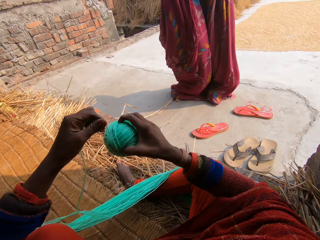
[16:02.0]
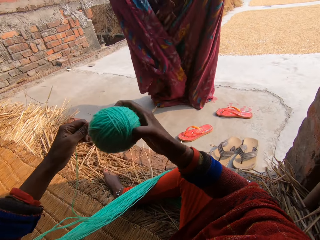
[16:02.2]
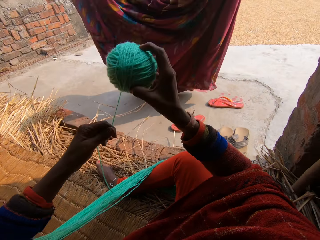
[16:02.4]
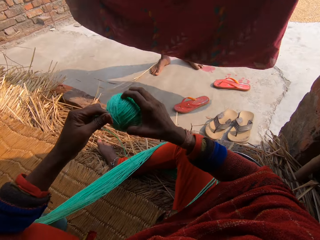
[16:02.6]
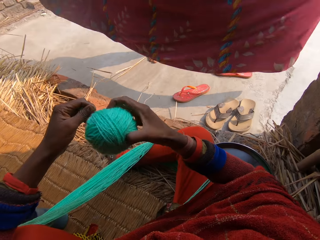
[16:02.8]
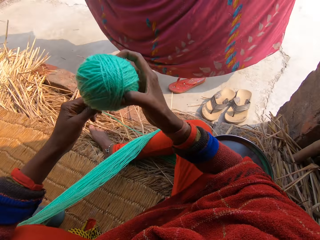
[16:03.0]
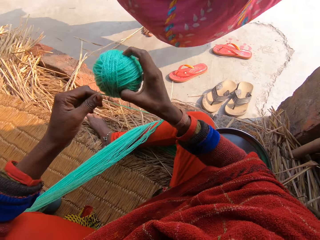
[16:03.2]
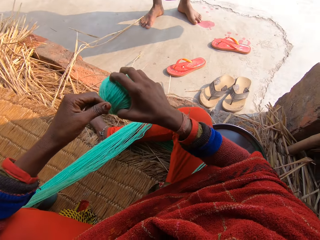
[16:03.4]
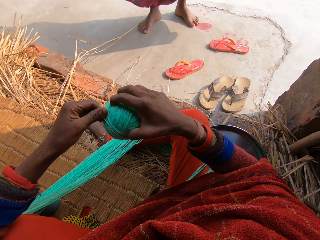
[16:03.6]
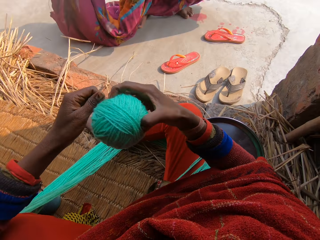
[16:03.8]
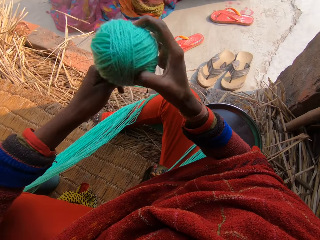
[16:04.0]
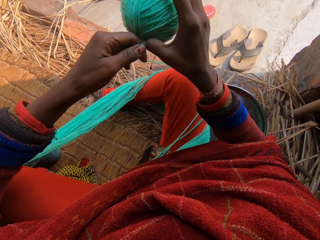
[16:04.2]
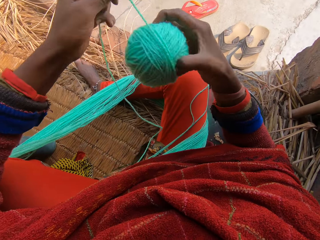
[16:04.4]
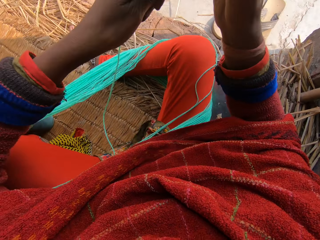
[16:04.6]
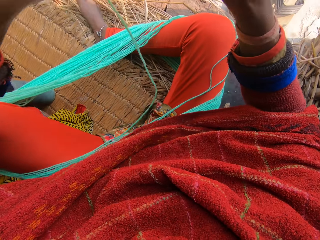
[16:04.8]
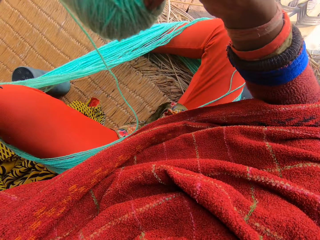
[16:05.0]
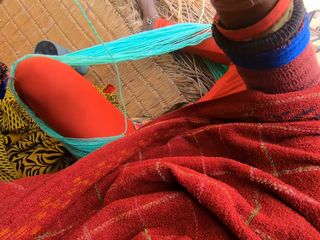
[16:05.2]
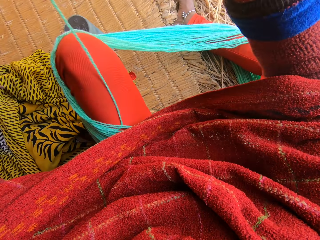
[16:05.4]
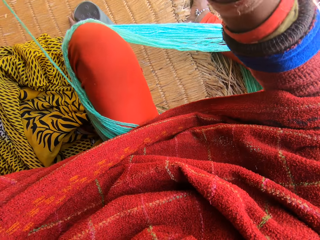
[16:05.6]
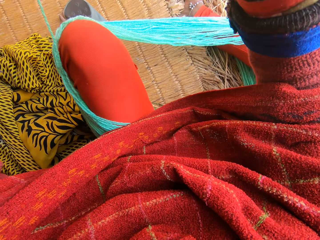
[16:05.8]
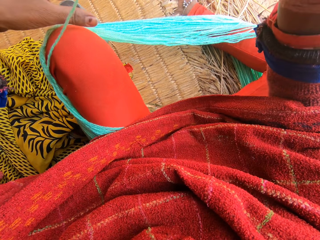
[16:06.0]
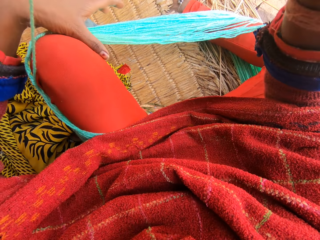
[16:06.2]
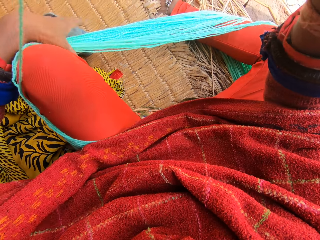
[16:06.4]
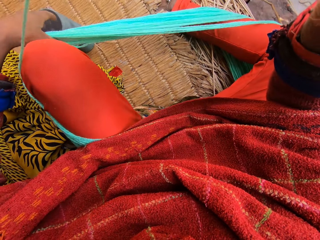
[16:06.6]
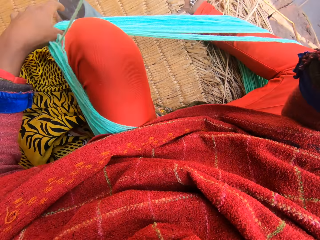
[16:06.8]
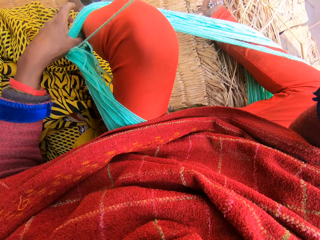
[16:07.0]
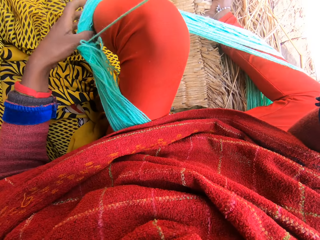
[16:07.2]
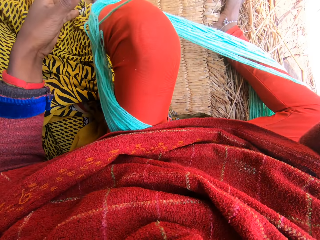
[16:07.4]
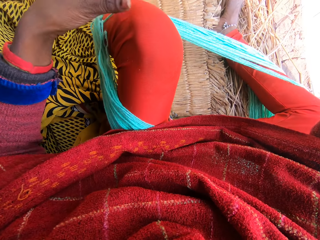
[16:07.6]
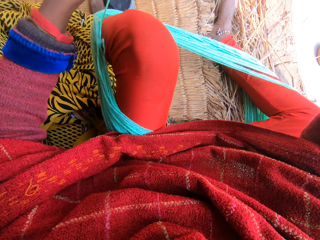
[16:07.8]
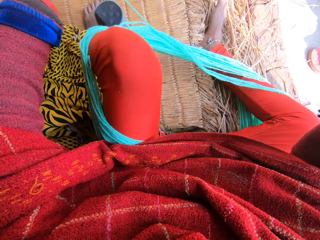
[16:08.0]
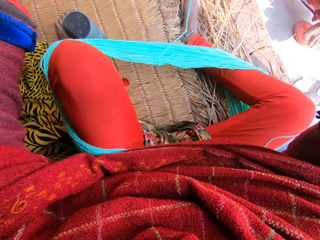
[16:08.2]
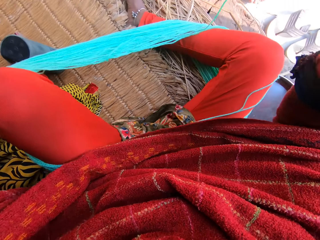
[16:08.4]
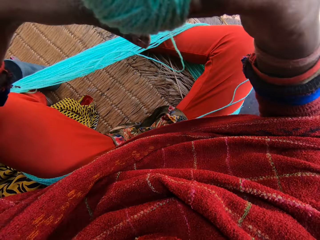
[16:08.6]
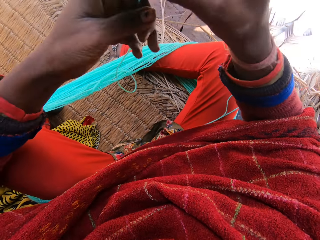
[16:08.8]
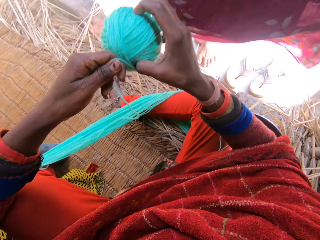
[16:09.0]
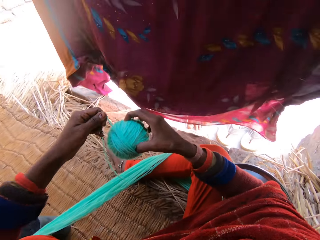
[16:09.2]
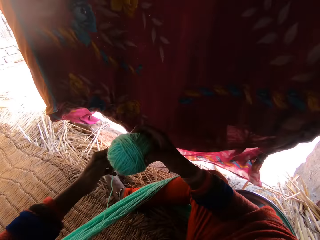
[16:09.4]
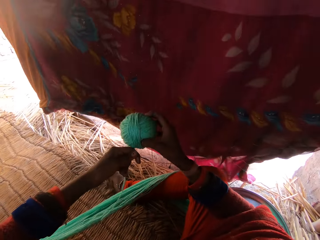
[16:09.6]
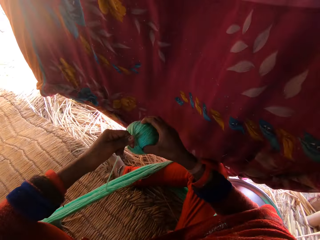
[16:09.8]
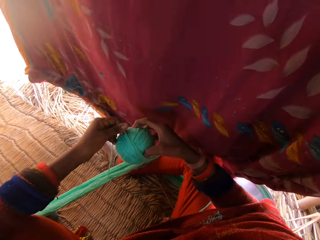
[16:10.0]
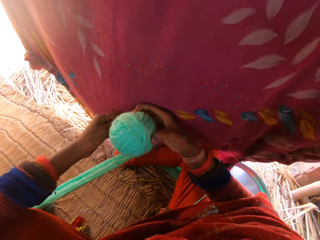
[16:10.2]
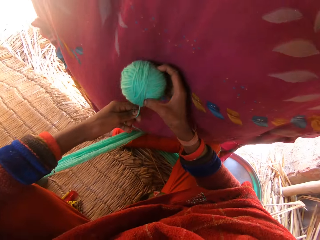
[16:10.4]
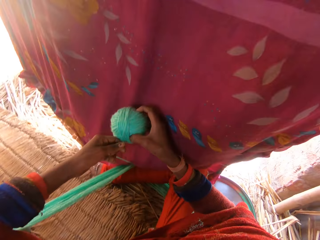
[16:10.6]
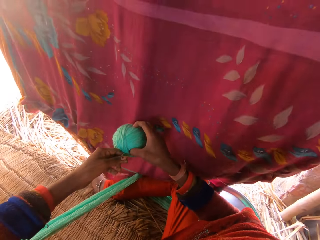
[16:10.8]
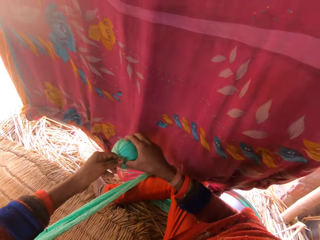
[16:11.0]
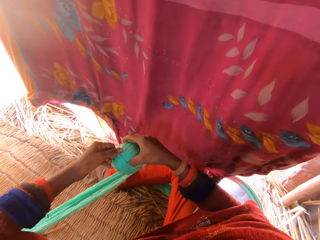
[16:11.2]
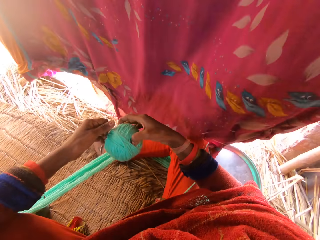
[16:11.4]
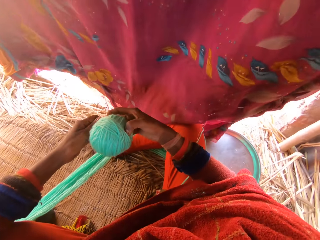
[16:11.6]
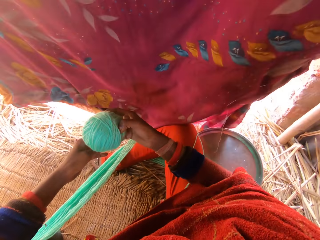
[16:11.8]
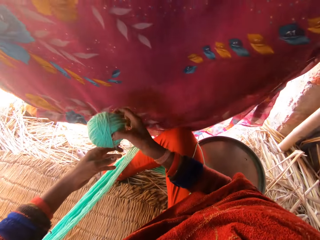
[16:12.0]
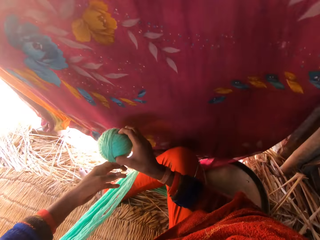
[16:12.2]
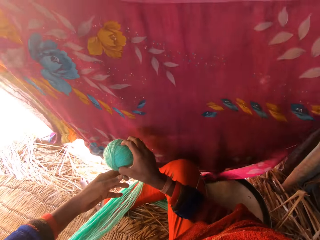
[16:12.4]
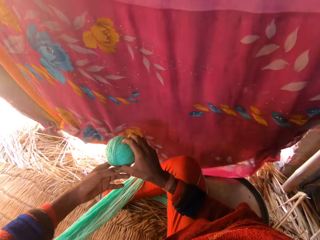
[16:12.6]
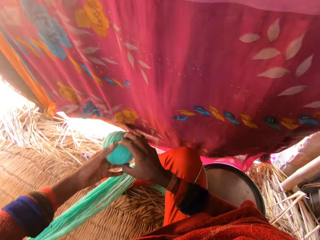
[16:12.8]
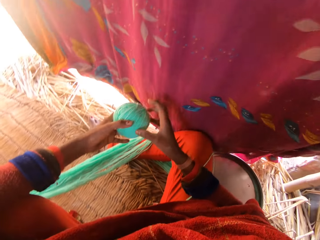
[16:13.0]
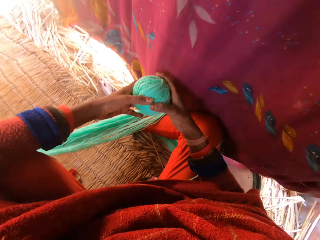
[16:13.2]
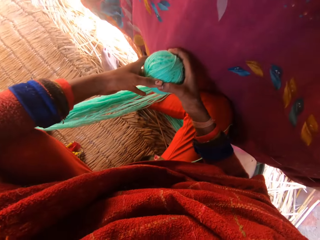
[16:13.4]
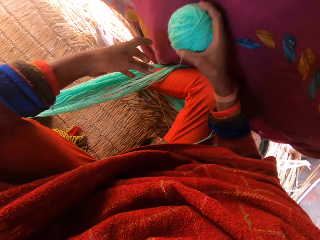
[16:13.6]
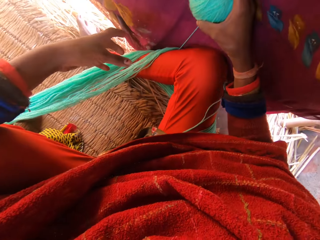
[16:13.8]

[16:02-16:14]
The man spreads out the wrapper with both hands. He drops the wrapper in his hands. He picks up the wrapper with his right hand. The camera wearer pushes the yarn on her leg. She sings and rolls the yarn into a ball. The man hangs the wrapper on a railing beside. The camera wearer hangs the sheet.

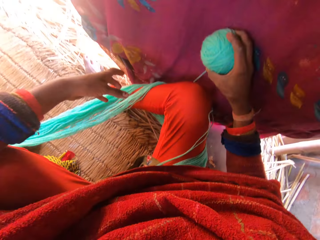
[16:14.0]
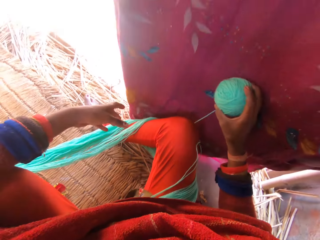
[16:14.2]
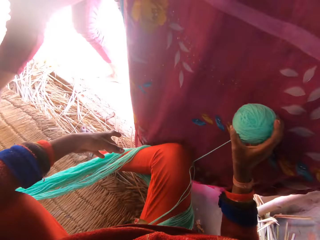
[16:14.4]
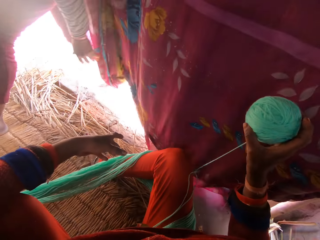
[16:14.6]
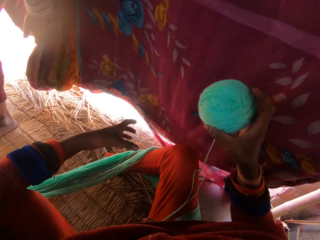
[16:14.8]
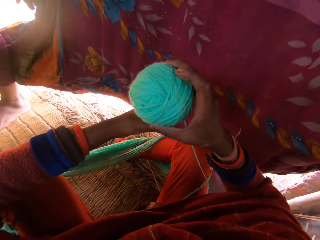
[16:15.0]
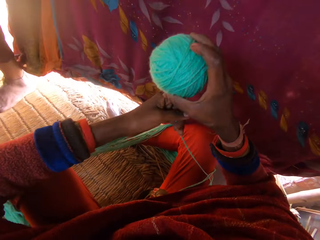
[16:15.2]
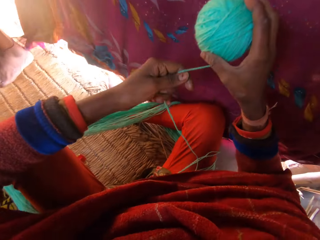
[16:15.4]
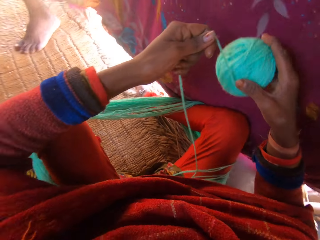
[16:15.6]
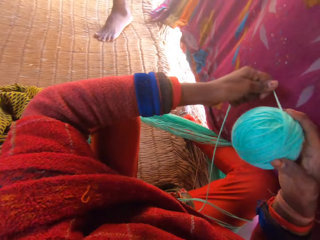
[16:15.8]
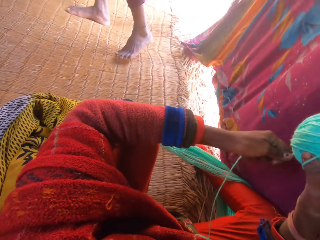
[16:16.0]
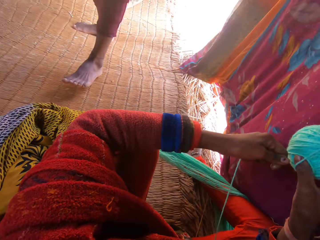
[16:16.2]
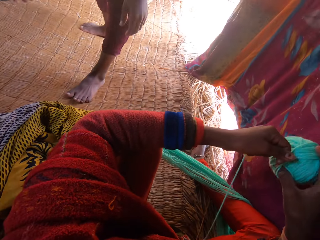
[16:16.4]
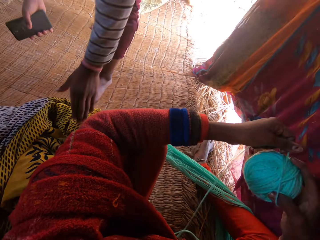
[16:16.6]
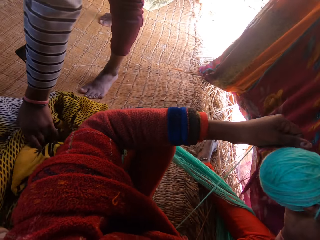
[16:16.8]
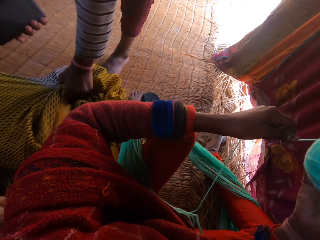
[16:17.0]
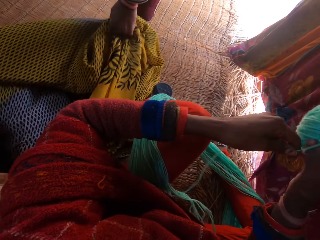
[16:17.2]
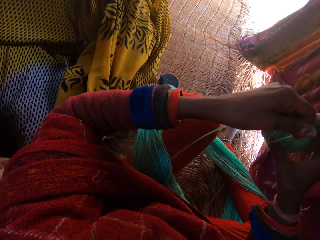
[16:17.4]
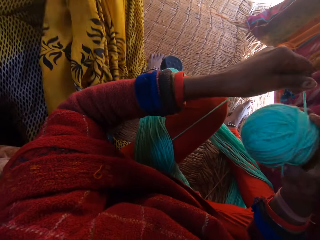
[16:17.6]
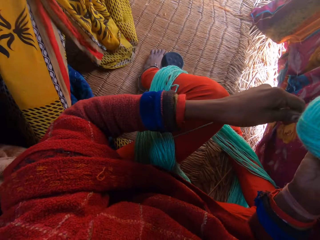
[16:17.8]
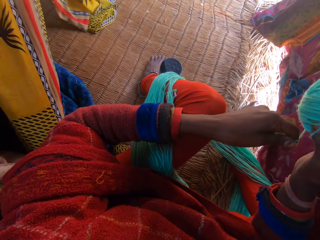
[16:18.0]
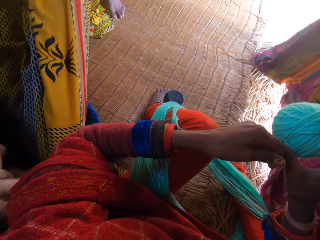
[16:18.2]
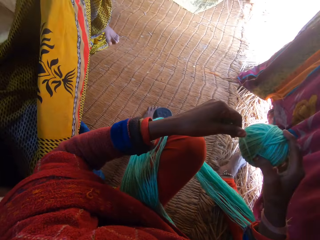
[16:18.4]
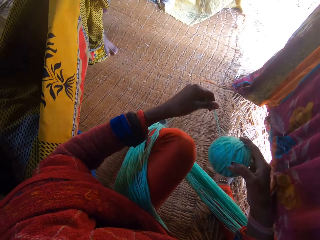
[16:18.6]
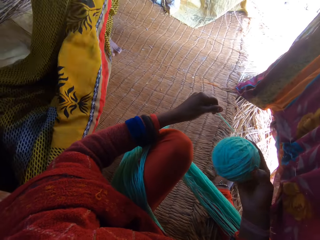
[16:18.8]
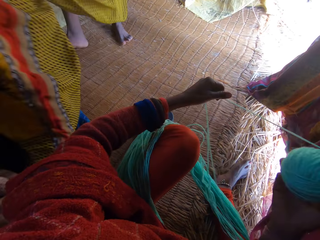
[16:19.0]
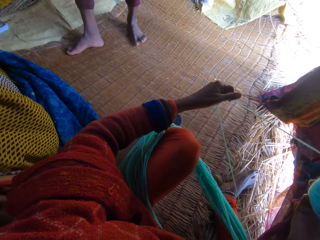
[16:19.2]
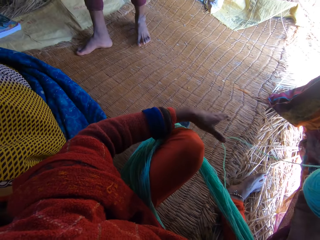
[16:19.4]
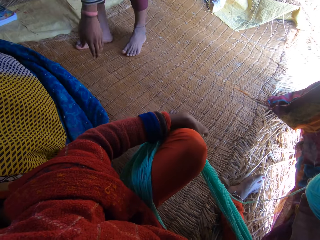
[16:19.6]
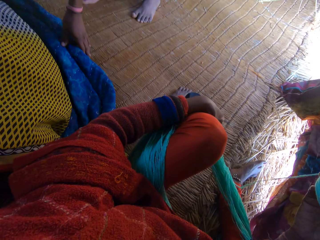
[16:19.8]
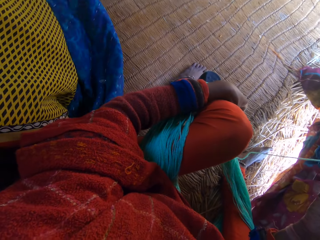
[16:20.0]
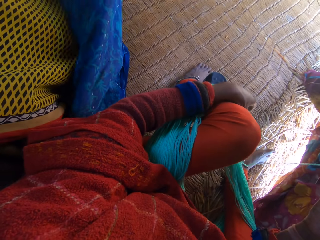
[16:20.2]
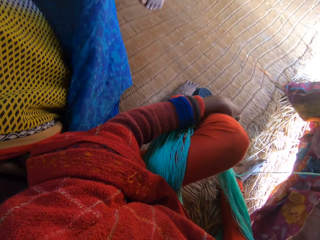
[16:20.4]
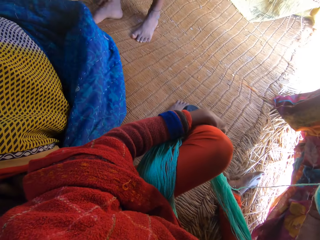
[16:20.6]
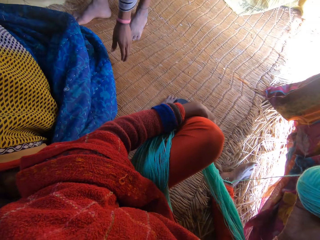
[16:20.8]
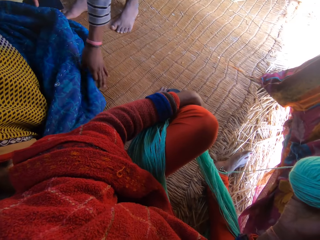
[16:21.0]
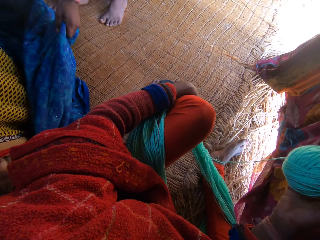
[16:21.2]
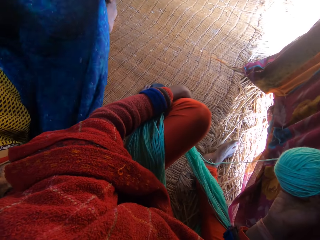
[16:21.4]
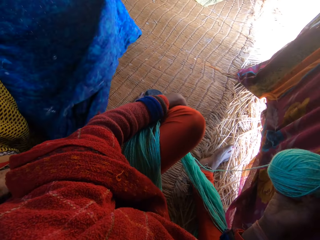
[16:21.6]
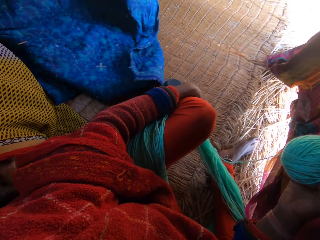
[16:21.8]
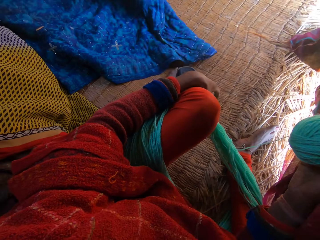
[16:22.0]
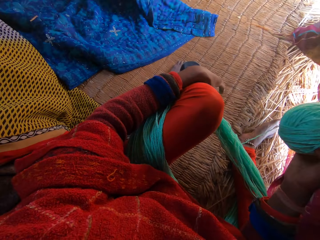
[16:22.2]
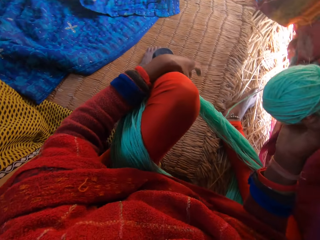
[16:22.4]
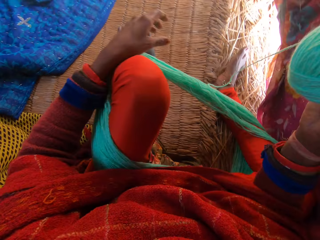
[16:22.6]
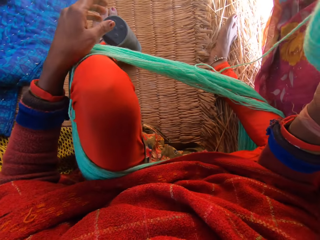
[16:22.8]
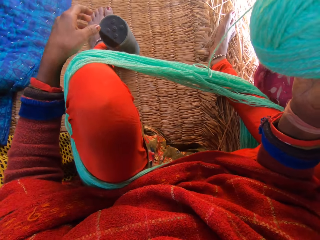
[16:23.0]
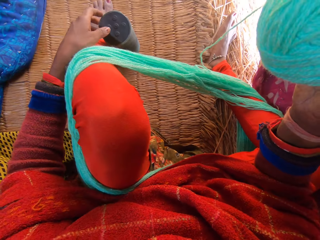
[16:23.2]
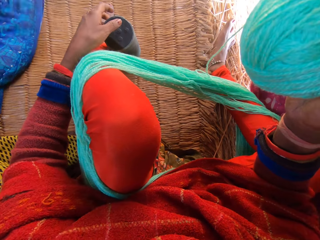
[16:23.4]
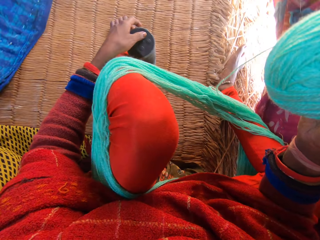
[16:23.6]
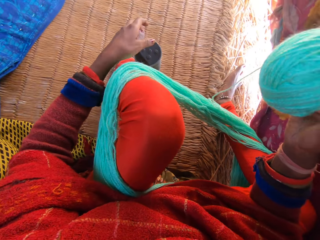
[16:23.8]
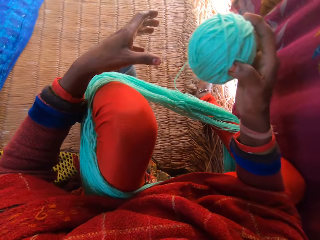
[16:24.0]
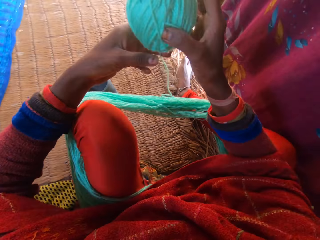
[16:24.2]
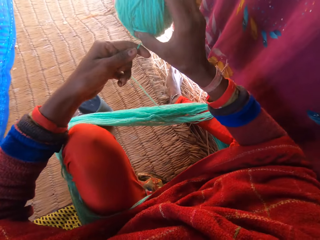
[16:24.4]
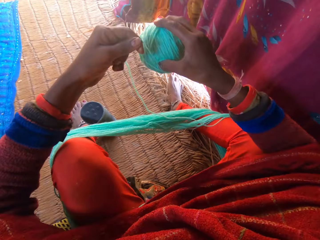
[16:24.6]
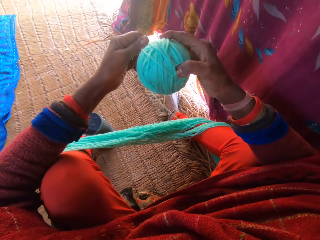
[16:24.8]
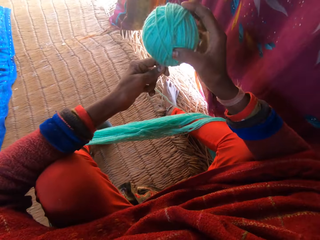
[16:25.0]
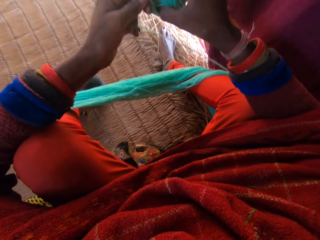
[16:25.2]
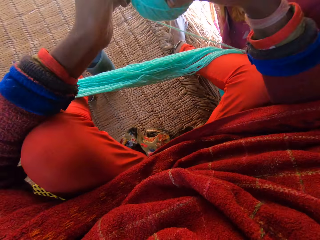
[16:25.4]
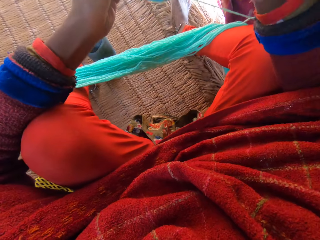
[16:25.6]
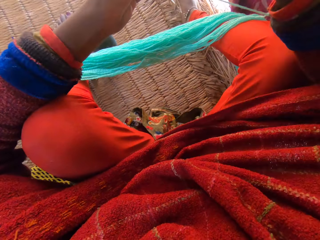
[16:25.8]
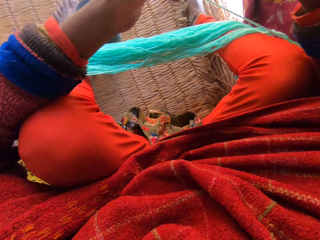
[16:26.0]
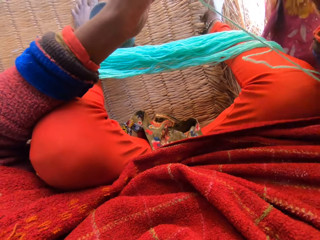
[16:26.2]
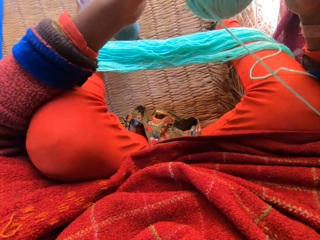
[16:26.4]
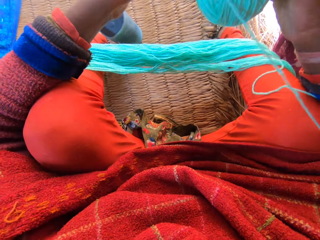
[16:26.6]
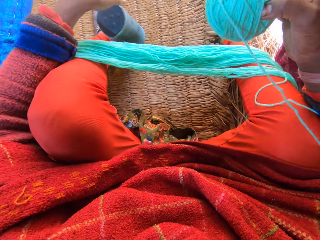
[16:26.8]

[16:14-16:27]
The man talks to the camera wearer. He adjusts some clothes on the floor with his hands. The camera wearer spreads the sheets on the mat. They talk to the man. They stop rolling the yarn into a ball. They roll the yarn into a ball.
